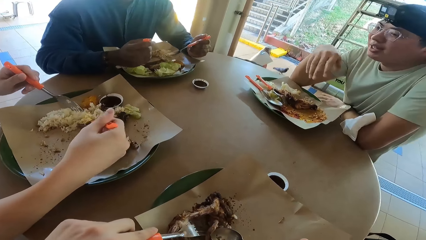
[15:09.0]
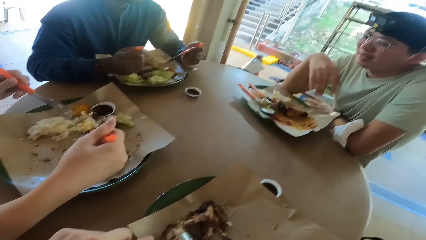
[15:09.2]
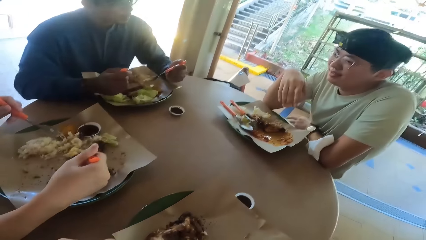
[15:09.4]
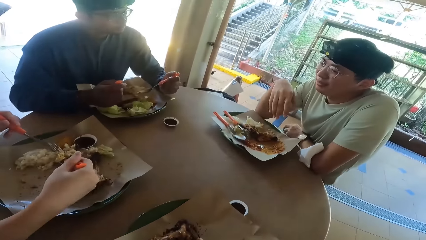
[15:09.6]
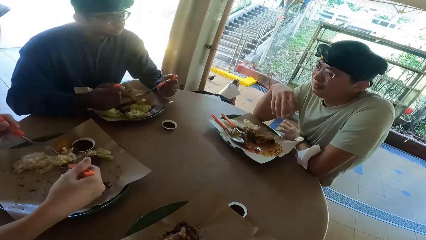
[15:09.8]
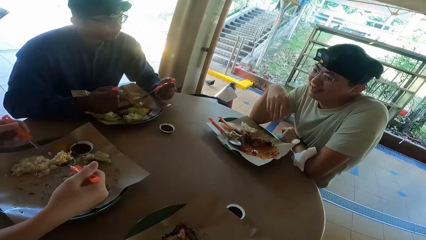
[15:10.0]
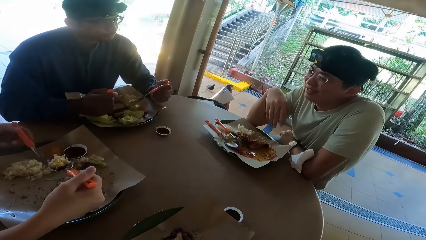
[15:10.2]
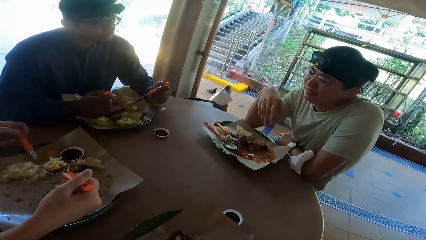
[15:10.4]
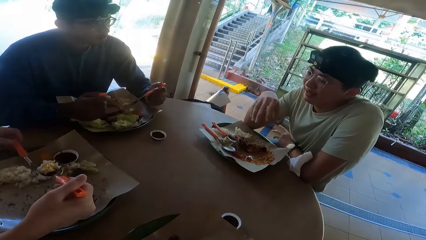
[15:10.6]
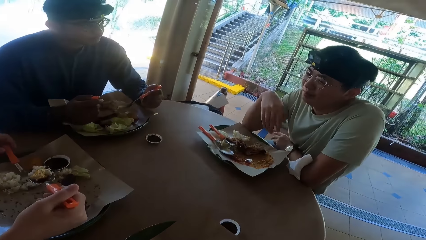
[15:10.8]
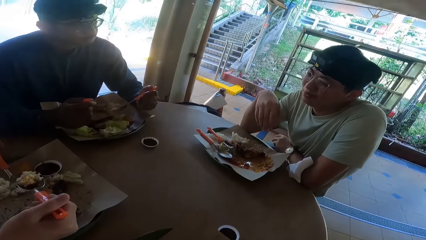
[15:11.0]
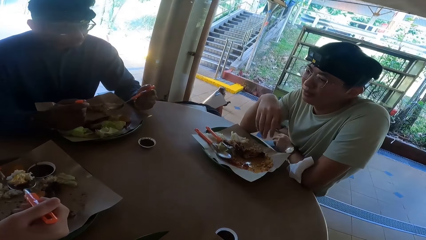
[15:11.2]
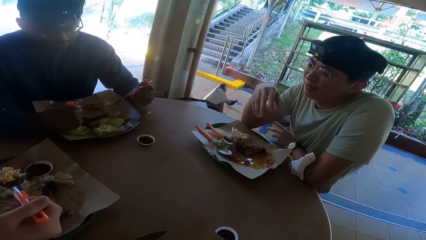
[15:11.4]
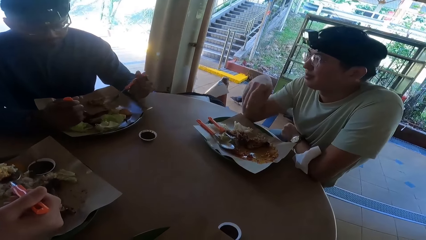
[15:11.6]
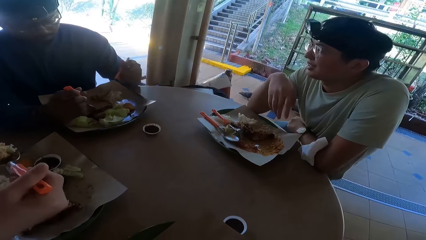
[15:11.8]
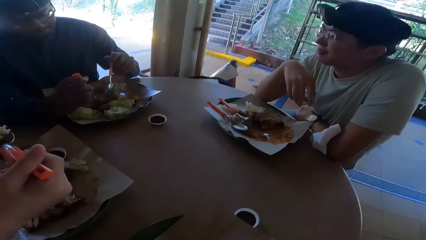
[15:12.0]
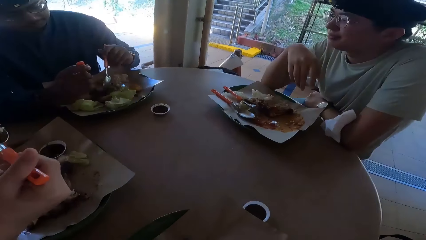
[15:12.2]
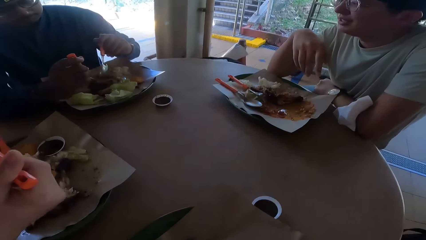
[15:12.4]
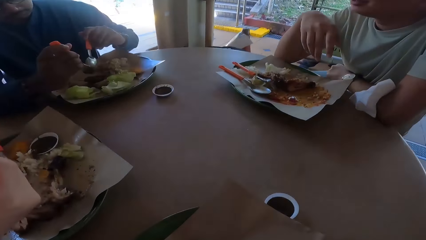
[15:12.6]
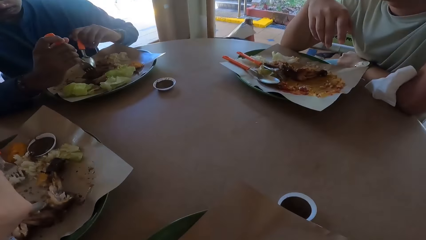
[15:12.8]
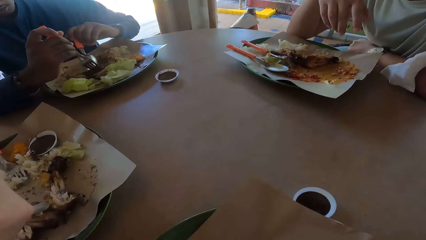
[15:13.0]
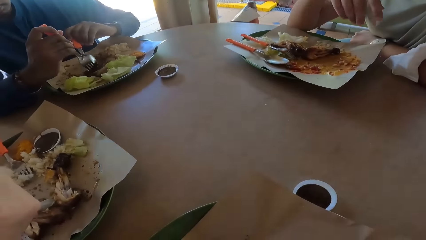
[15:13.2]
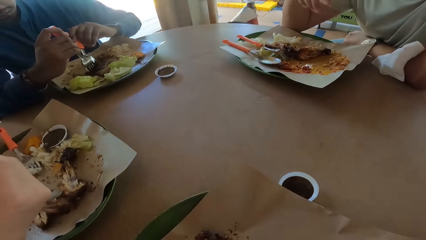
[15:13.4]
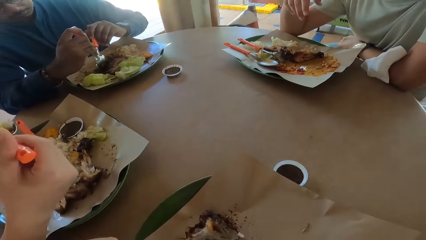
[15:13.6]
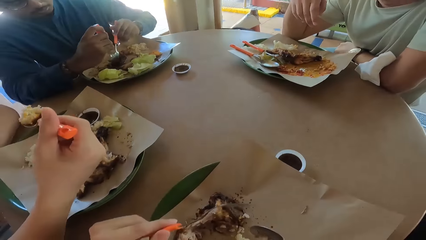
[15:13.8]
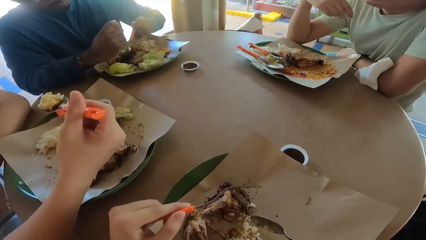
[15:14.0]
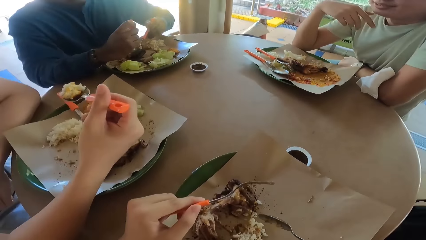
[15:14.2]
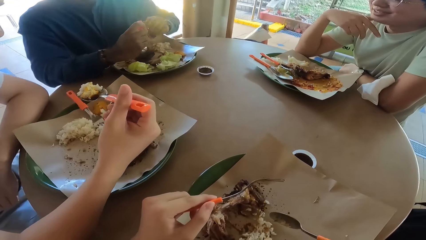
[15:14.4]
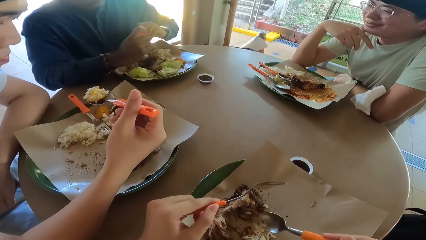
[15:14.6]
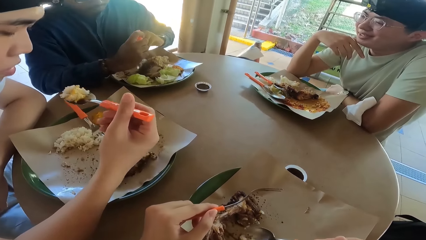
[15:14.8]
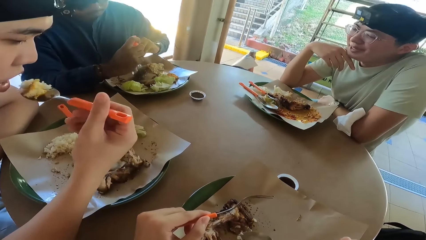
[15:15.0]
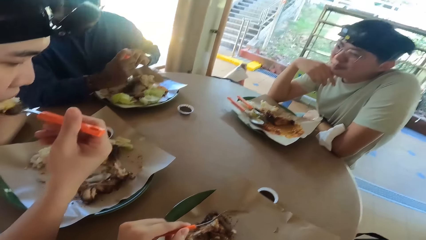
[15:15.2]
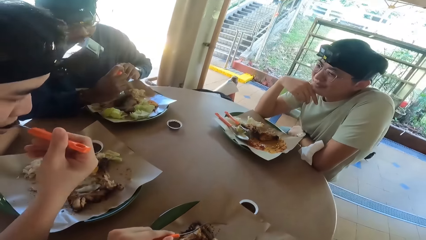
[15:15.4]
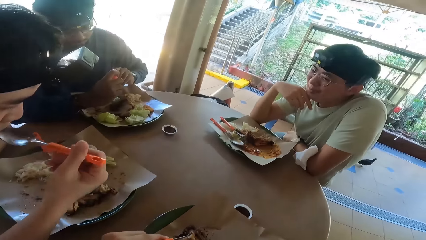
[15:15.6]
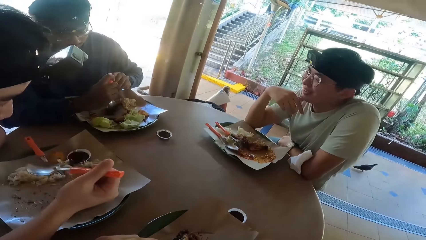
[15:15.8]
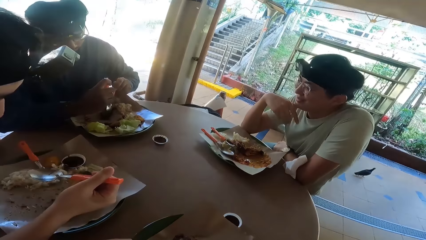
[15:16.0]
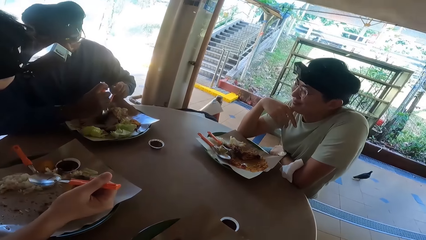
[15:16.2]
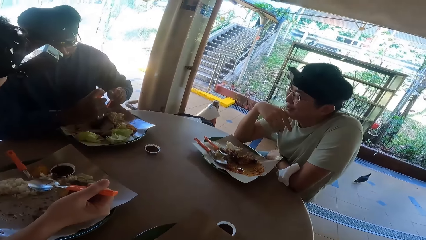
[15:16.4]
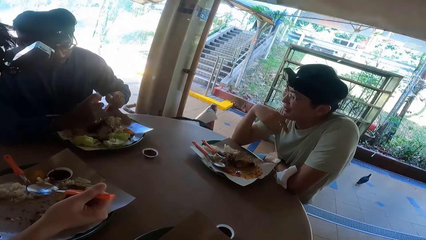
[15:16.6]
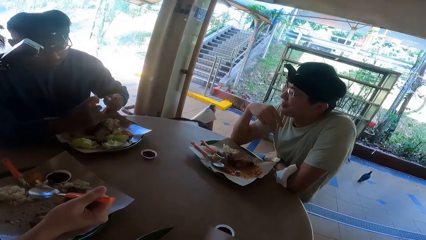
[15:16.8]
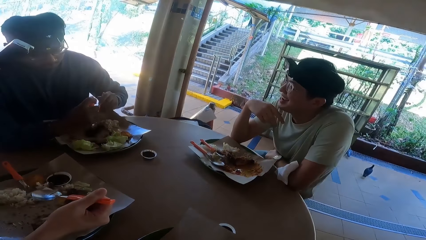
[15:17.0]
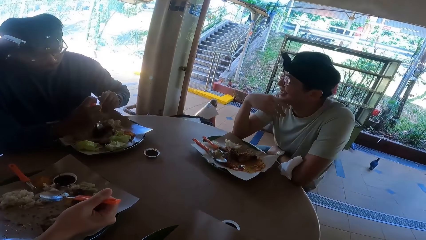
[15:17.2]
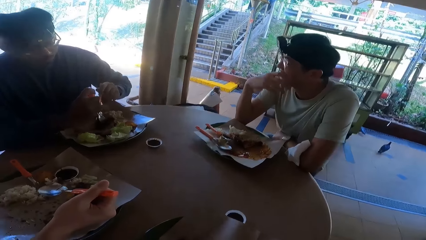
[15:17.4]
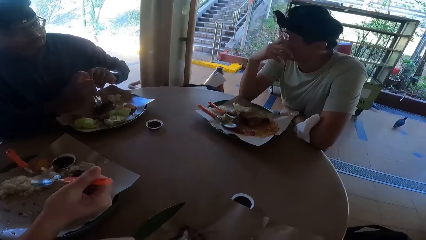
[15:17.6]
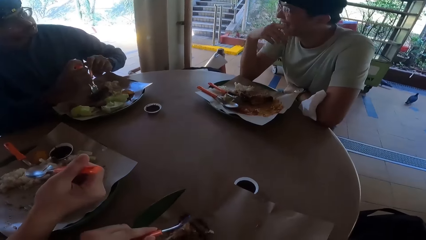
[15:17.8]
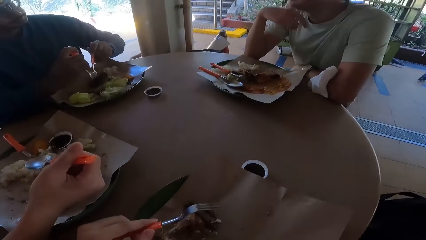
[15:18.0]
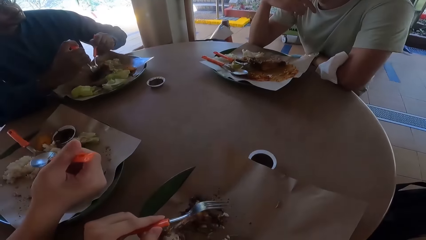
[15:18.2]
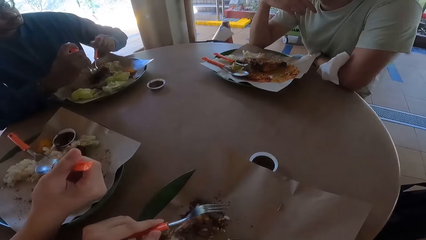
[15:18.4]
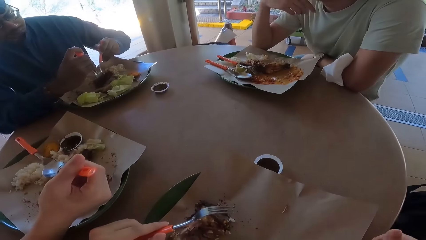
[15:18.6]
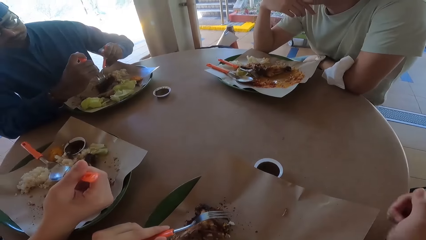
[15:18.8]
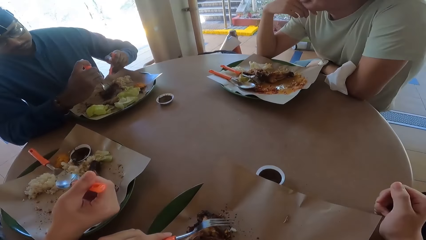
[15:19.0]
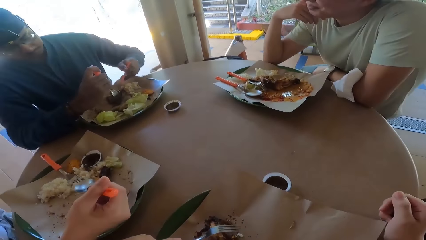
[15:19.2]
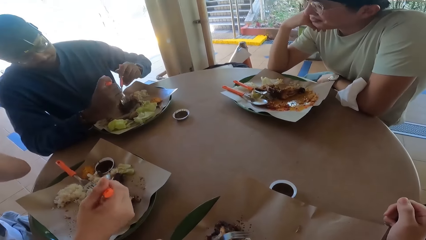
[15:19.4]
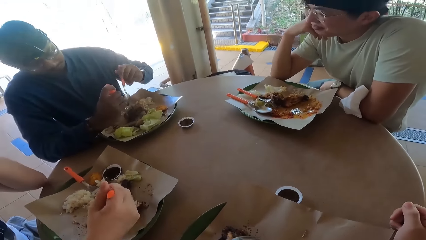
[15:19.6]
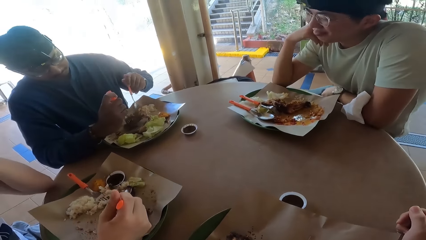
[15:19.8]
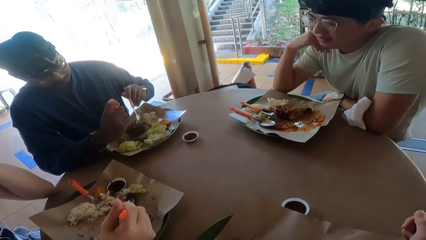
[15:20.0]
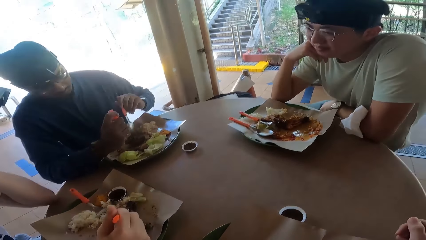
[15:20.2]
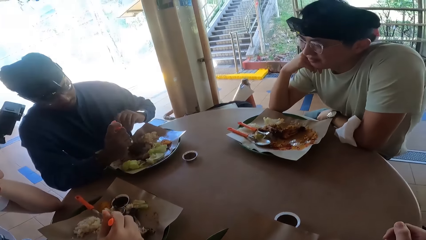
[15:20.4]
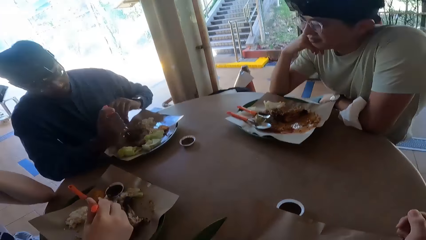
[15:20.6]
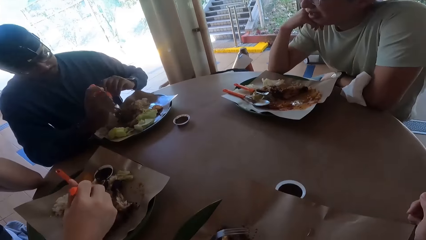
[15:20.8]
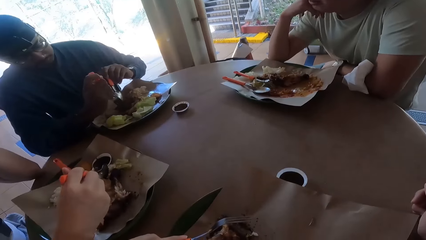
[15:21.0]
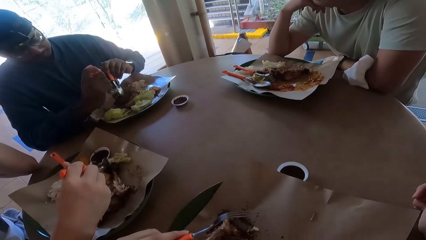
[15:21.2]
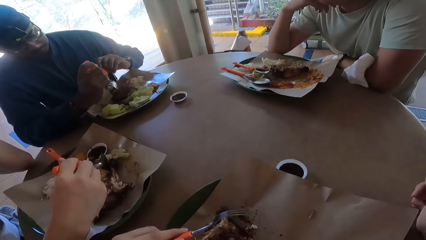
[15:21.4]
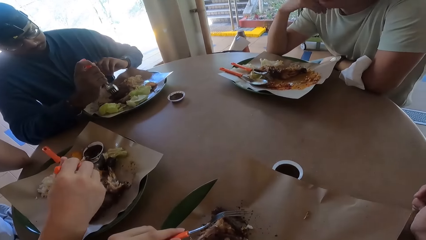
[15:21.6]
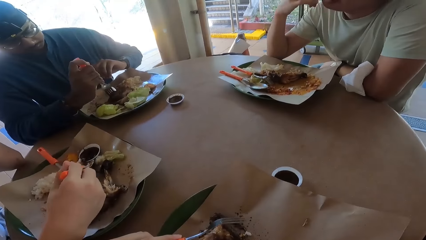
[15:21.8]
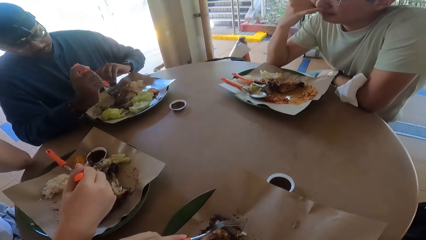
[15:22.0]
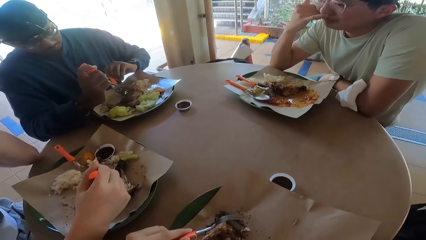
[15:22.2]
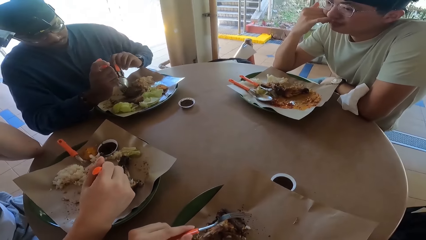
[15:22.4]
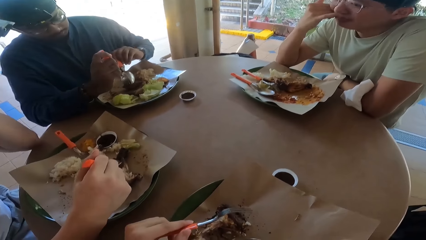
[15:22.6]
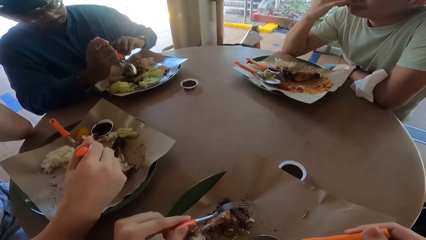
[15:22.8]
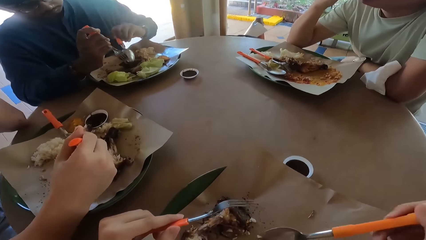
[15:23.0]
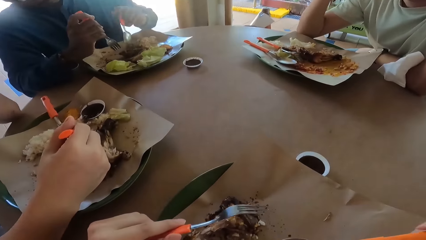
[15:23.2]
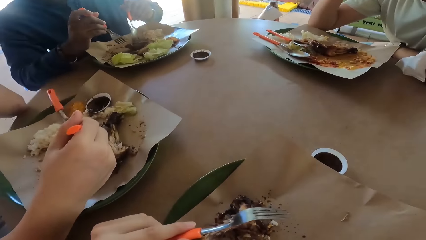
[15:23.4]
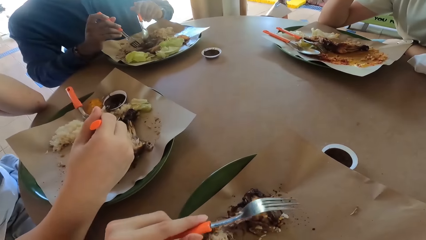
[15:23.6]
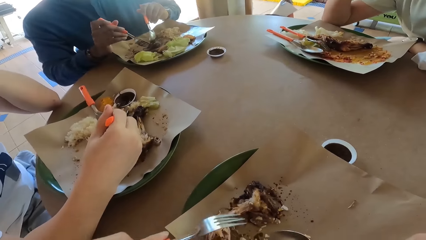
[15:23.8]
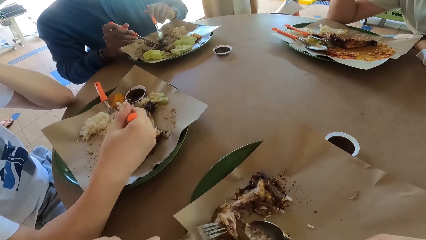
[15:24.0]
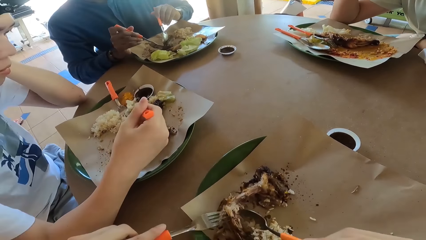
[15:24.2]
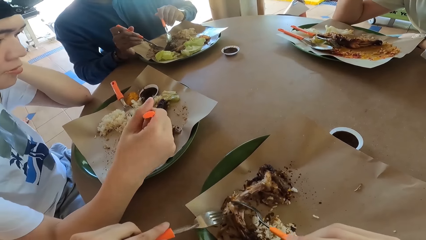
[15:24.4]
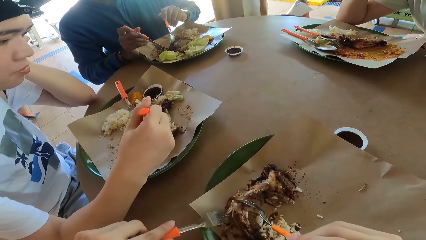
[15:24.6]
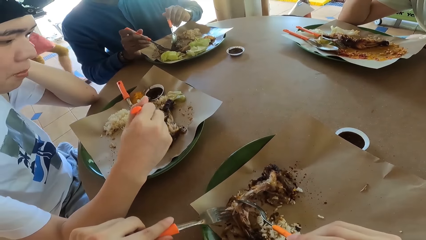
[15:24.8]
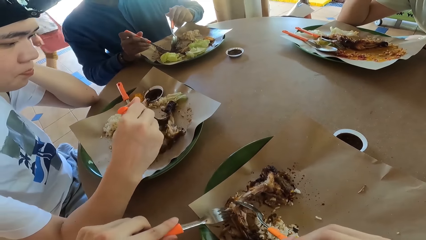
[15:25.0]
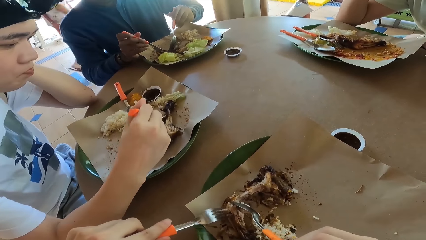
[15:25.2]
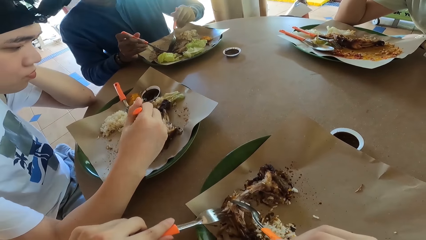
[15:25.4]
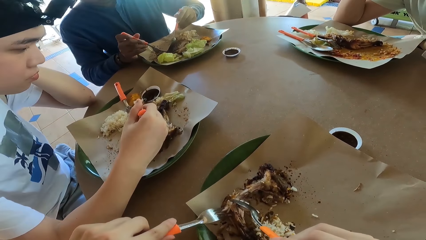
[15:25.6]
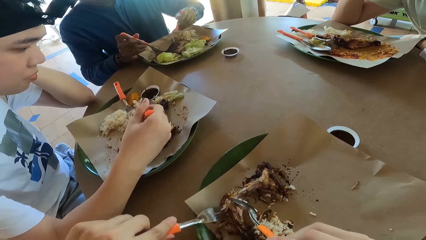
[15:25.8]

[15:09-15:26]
A person eats food.
